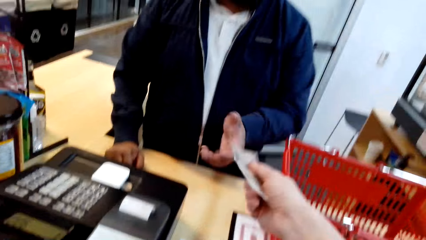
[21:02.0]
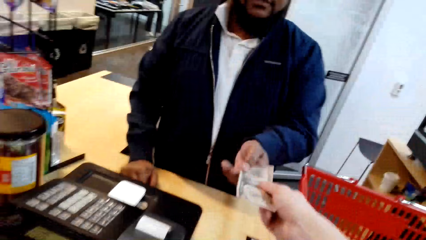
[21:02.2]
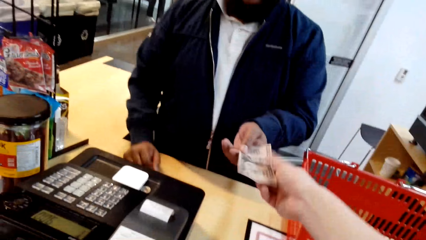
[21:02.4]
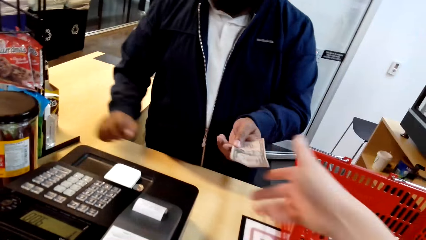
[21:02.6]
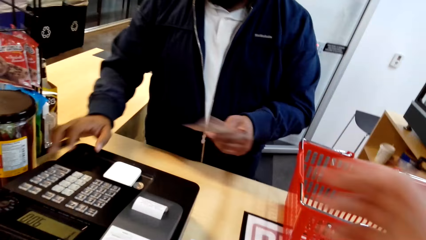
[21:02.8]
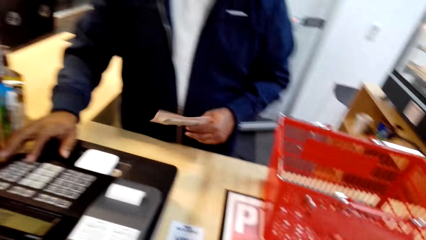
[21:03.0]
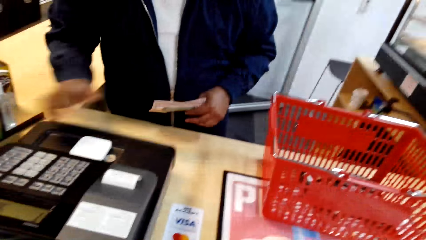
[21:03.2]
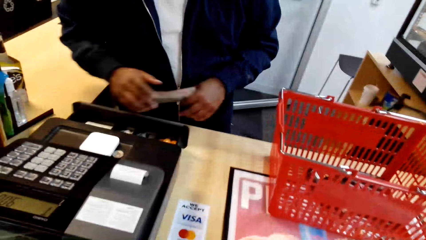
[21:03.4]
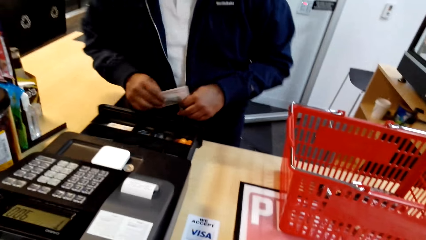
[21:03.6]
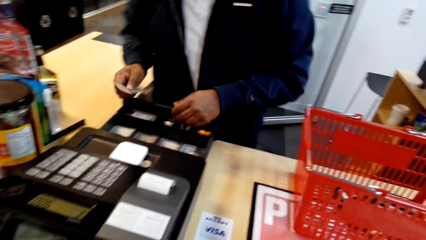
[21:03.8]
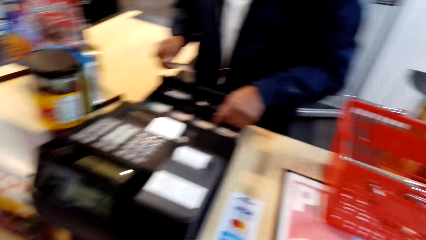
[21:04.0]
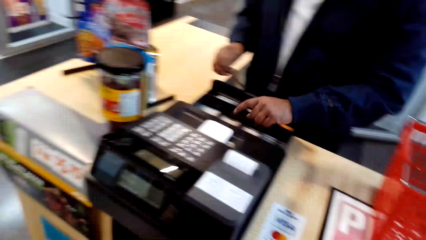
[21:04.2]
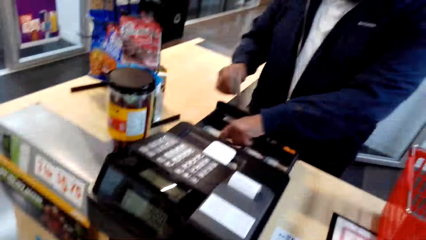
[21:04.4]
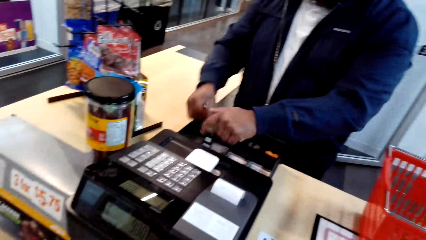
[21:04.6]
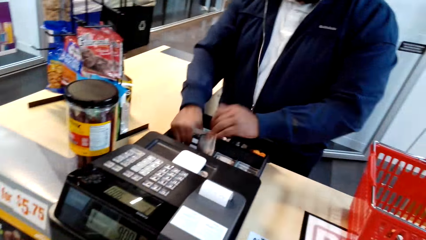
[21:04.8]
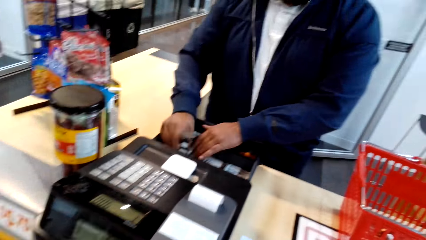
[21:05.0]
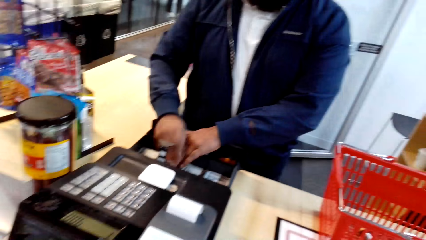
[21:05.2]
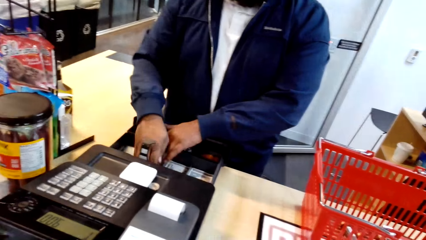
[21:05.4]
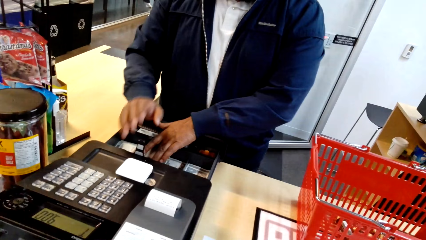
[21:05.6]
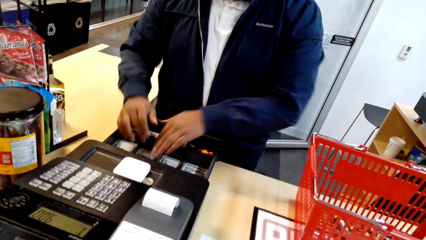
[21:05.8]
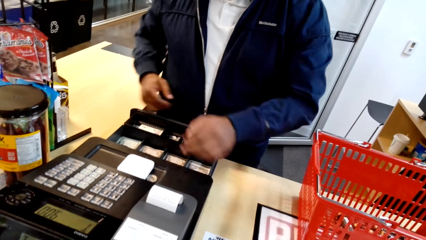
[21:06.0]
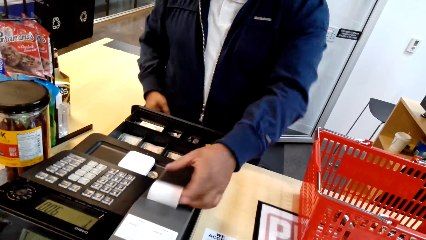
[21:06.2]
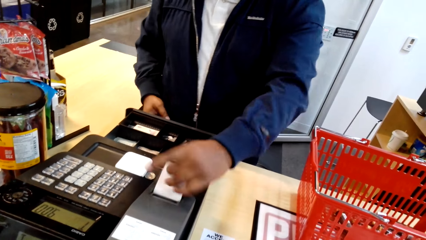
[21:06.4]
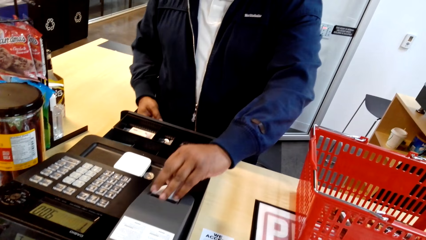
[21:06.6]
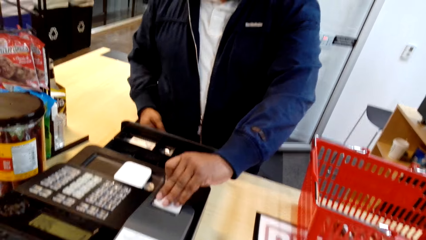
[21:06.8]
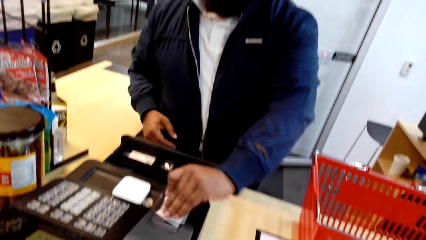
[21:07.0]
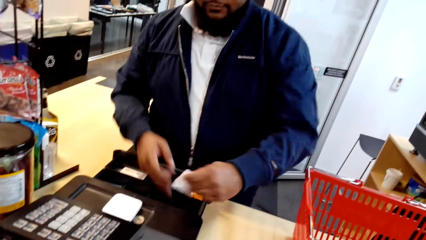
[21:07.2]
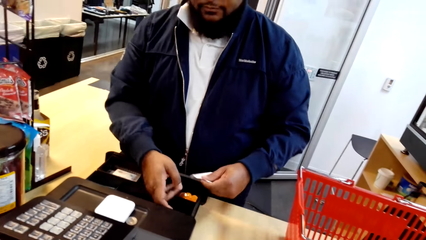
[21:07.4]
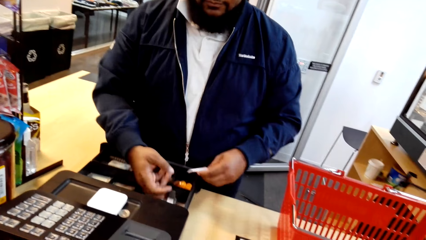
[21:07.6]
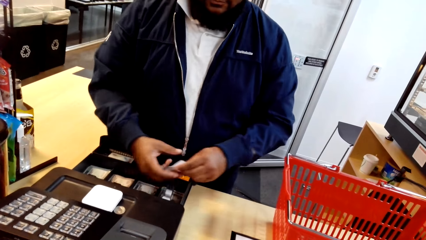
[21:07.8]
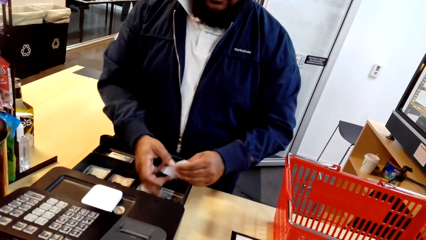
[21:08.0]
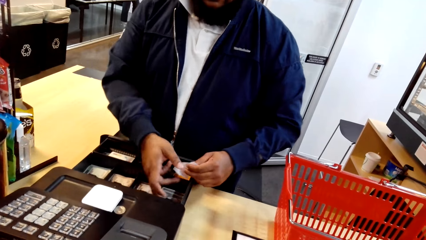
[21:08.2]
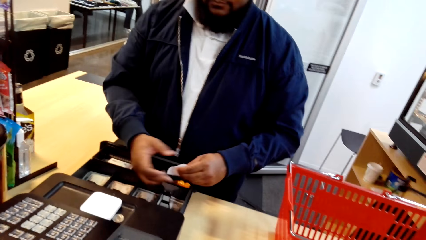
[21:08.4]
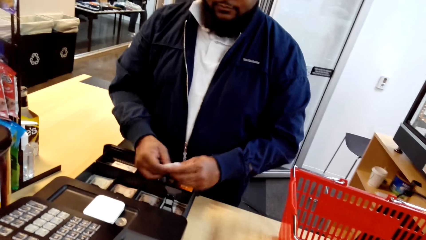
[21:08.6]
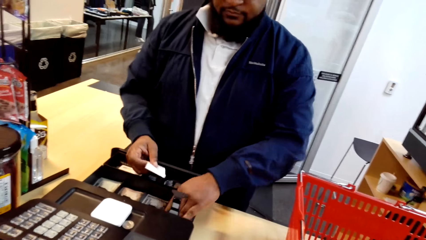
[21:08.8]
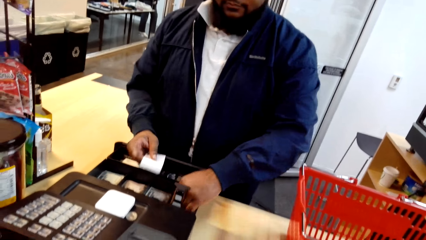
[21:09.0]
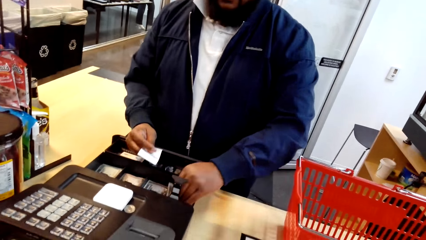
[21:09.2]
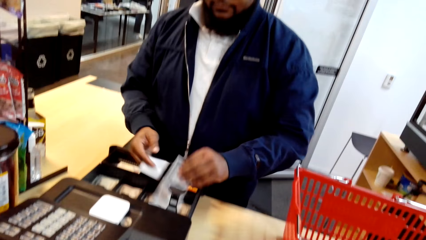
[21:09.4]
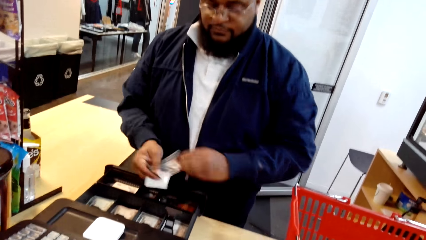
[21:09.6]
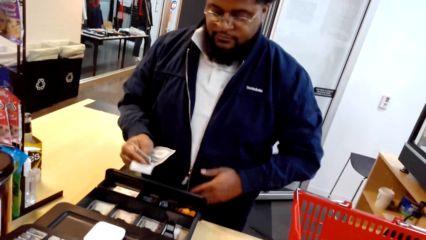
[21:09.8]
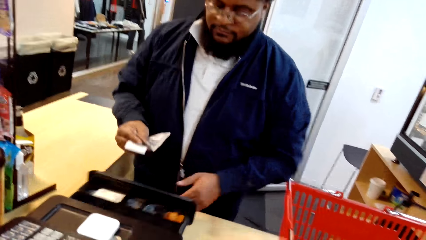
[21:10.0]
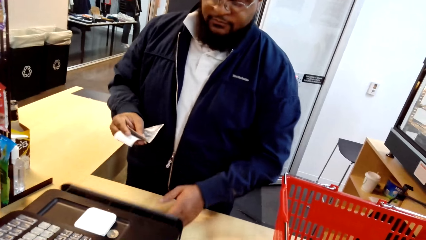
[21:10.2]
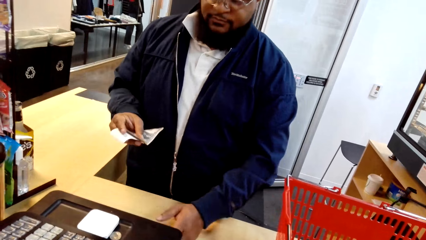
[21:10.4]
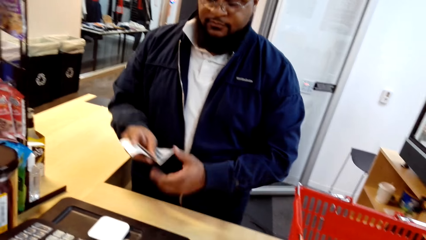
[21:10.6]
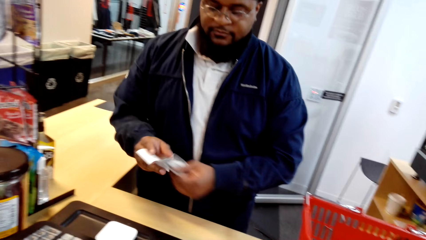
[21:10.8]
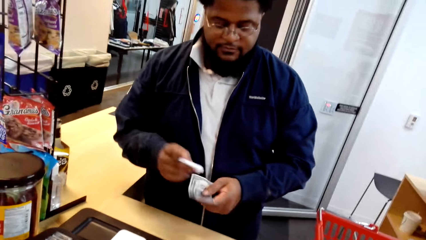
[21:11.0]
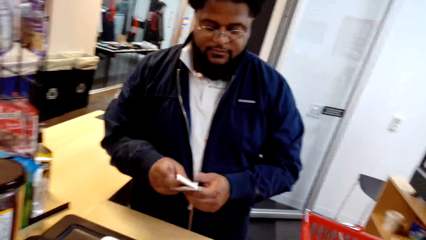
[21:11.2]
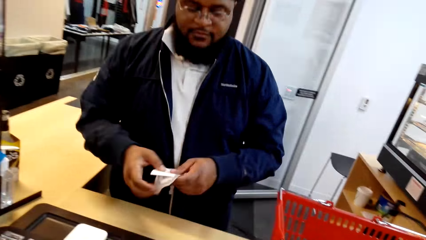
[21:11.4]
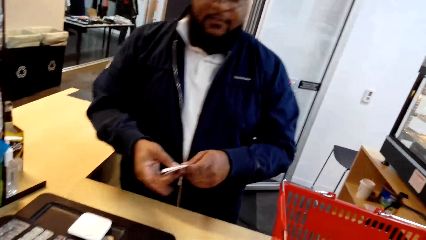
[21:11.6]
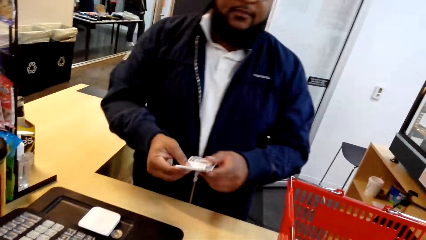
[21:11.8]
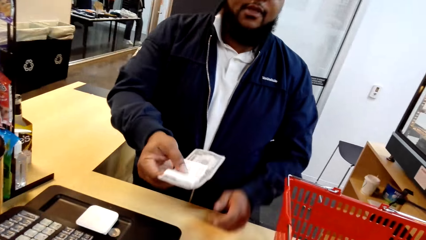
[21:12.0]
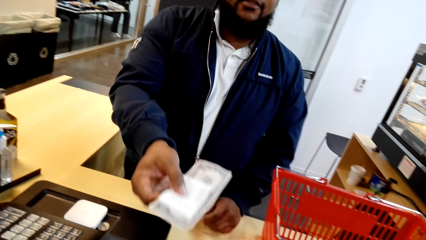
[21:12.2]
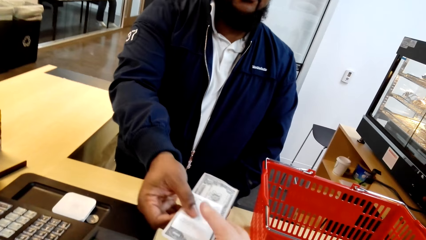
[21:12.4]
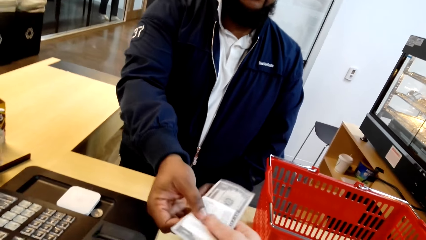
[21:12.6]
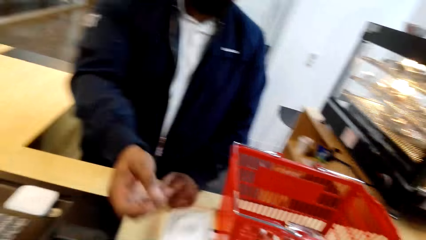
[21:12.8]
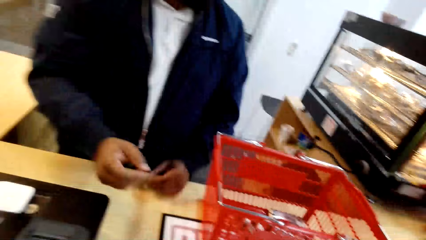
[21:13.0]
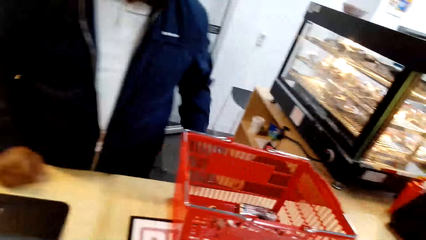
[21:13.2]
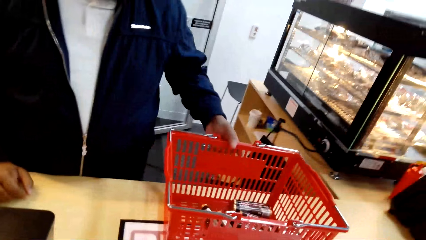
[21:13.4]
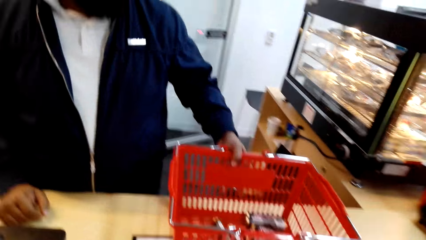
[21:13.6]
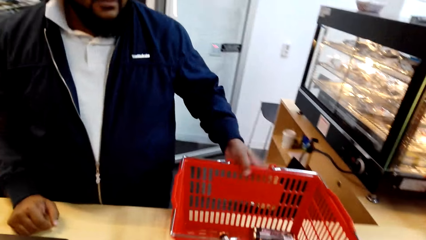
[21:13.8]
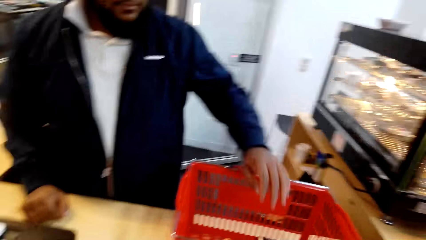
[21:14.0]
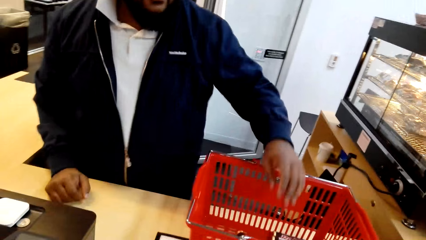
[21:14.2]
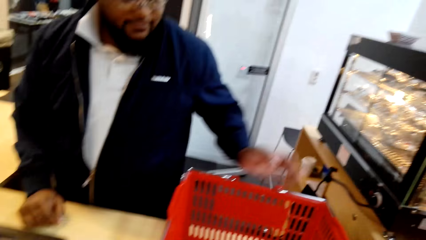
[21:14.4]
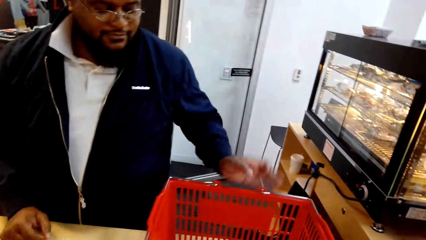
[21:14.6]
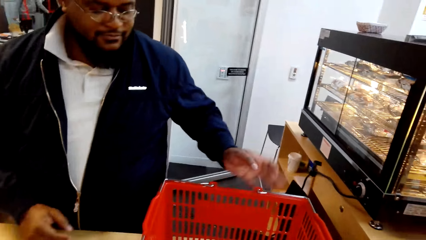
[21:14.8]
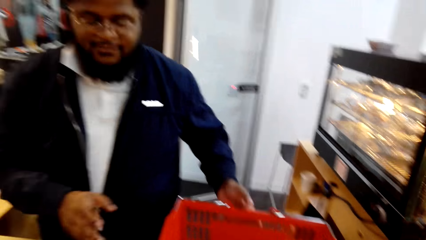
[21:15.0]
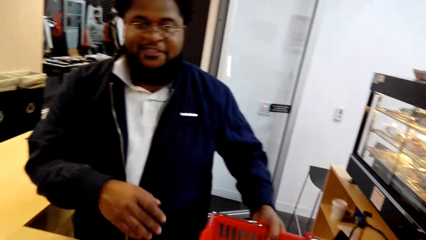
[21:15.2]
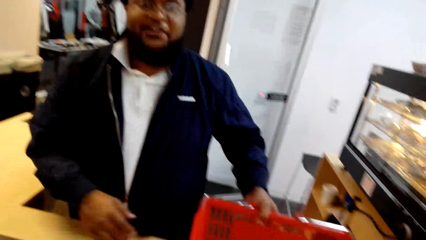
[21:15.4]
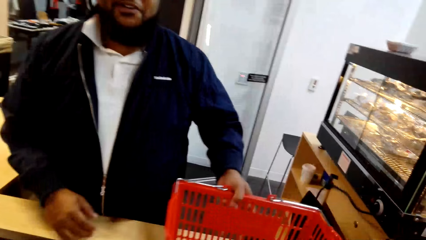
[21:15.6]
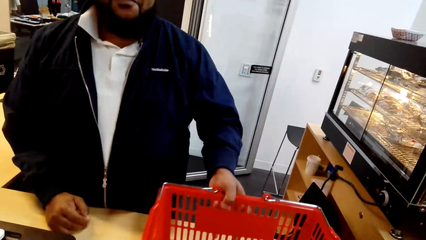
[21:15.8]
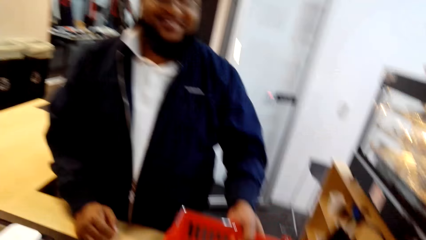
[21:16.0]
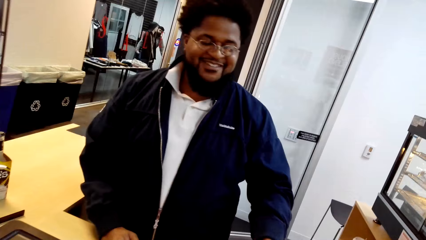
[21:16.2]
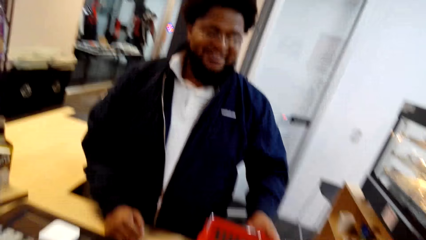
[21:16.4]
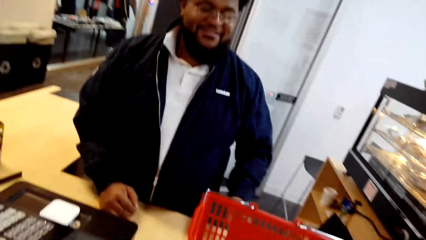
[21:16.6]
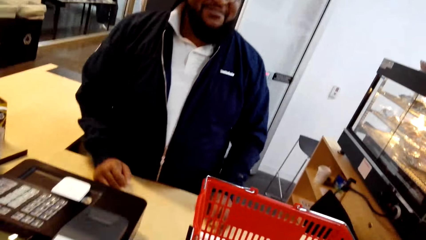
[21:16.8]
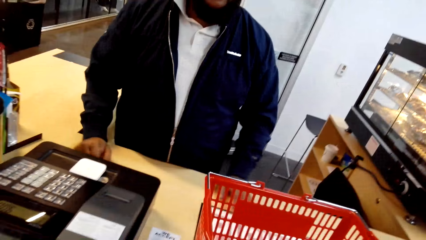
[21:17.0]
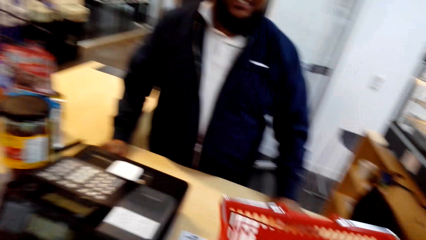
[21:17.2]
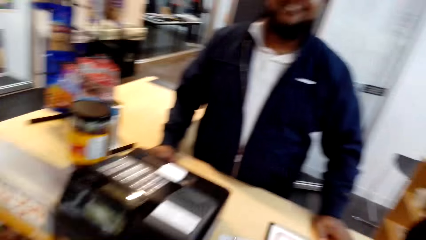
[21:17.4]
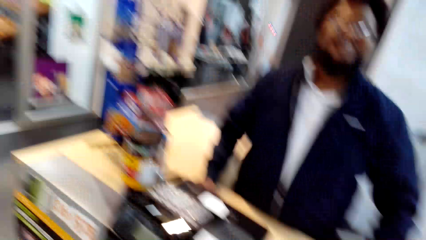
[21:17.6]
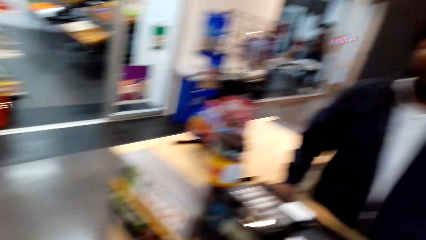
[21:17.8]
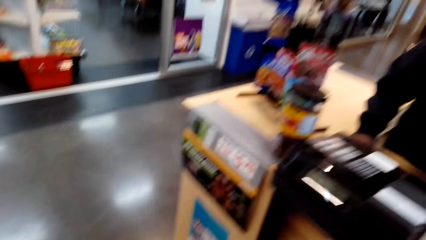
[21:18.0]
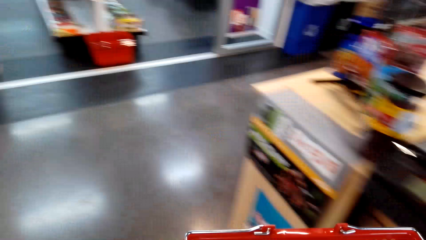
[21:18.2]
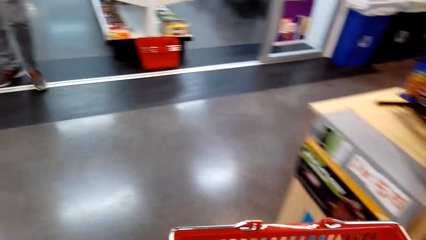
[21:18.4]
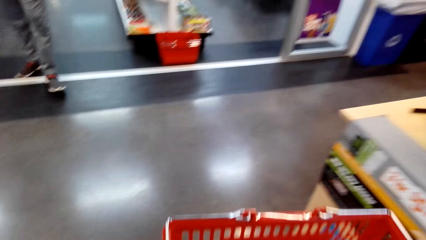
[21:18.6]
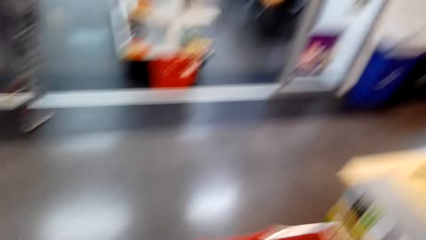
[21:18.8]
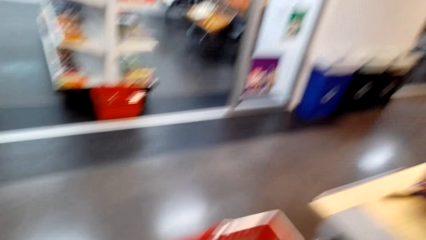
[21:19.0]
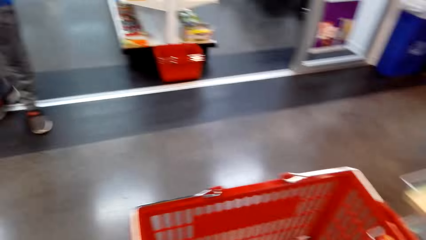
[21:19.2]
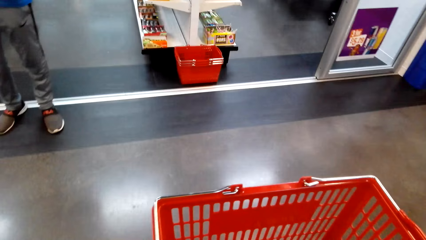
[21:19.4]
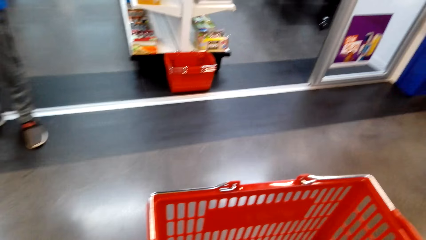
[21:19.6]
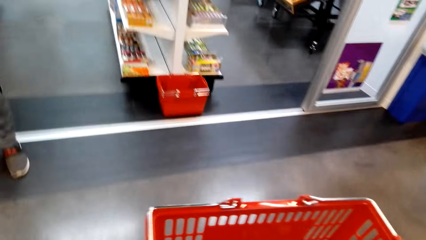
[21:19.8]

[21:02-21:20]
The camera wearer passes money to the cashier. The cashier picks the money from the camera wearer. The cashier holds the money, operates the retail shop billing machine or cash transaction machine, and puts the money in a retail shop billing machine drawer. The cashier picks a receipt, cuts the receipt from the retail shop billing machine. The camera wearer picks money from the cash transaction machine. The cashier lifts money from the retail shop billing machine drawer and pushes back the drawer. The cashier passes the money and receipt to the camera wearer. The camera wearer picks the money from the cashier. They pick the receipt from the cashier. The cashier holds the shopping basket and moves the shopping basket on a counter table. The camera wearer walks in the food store.
